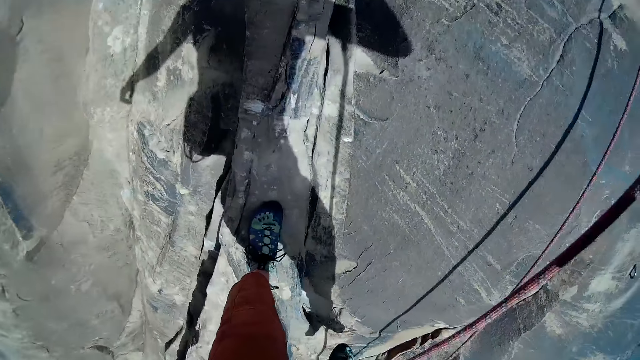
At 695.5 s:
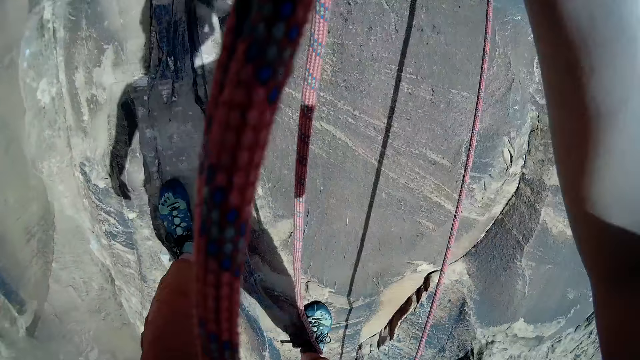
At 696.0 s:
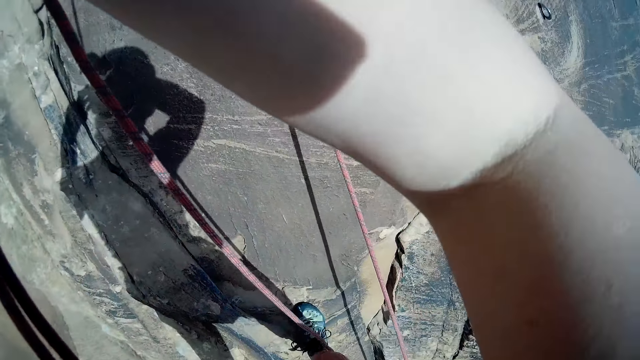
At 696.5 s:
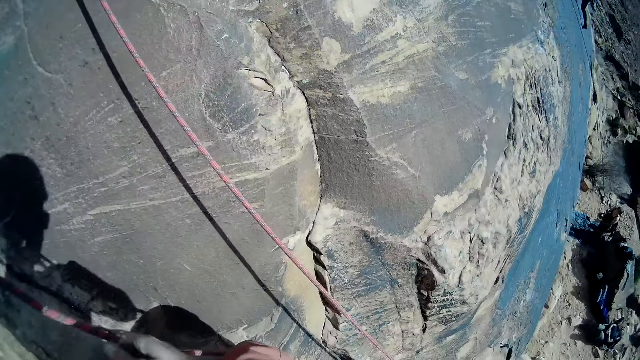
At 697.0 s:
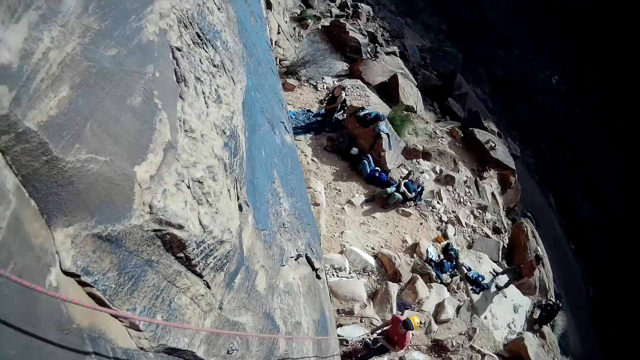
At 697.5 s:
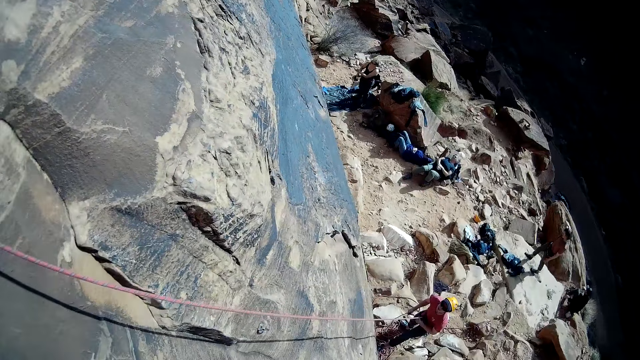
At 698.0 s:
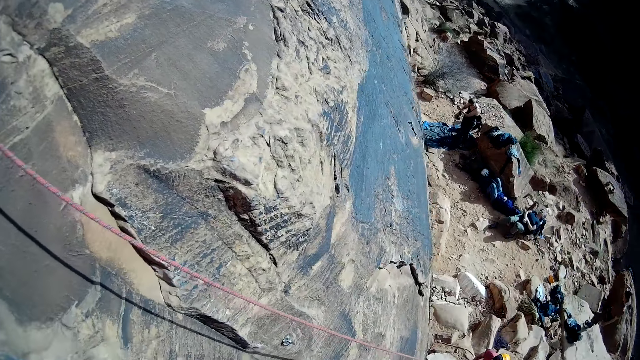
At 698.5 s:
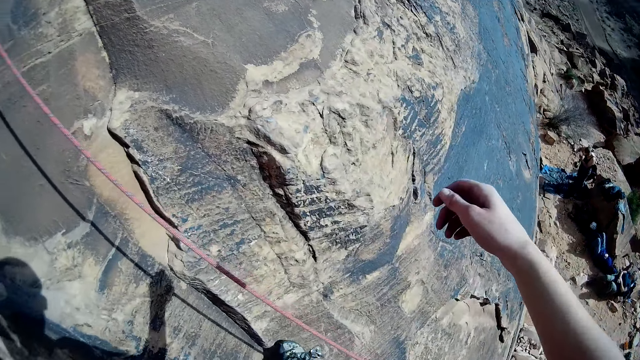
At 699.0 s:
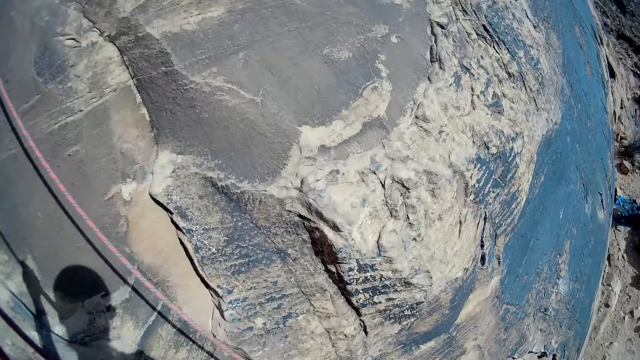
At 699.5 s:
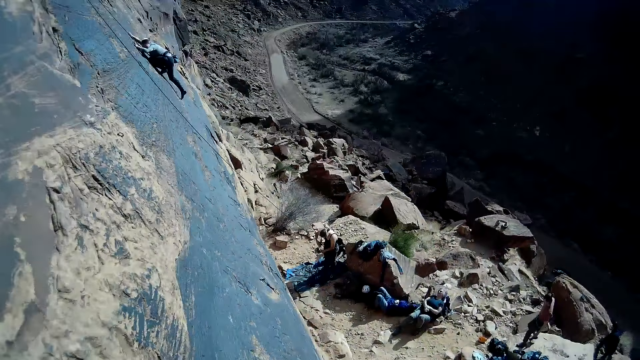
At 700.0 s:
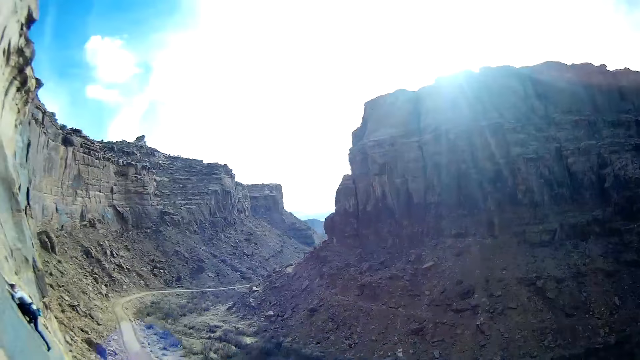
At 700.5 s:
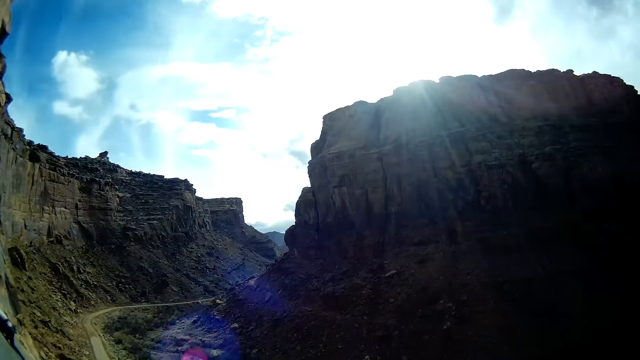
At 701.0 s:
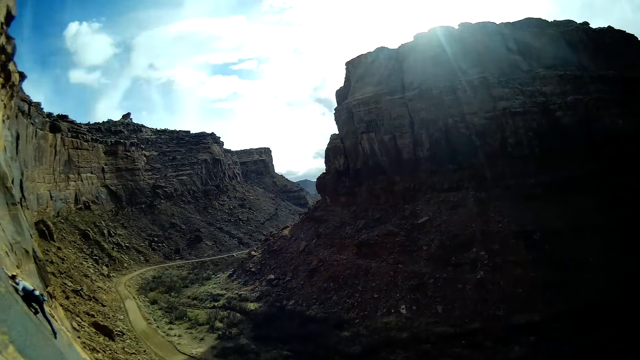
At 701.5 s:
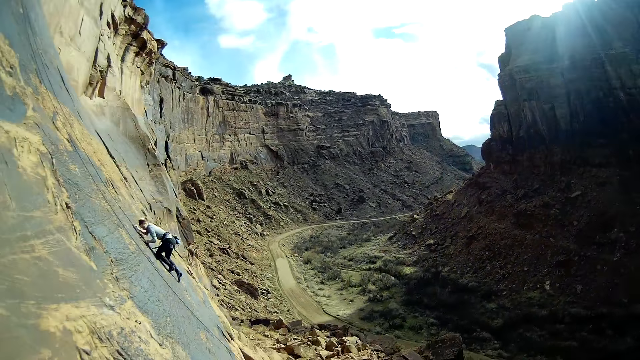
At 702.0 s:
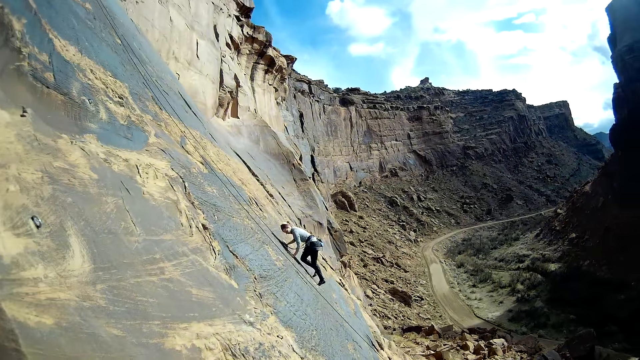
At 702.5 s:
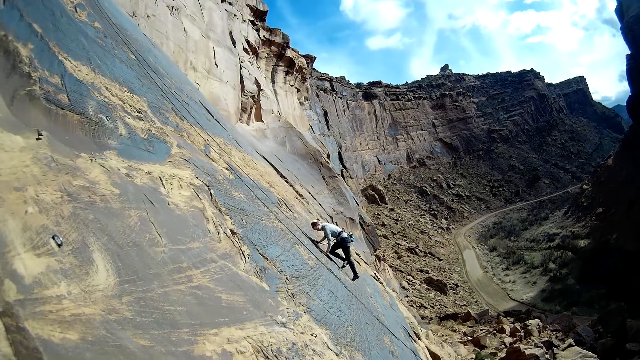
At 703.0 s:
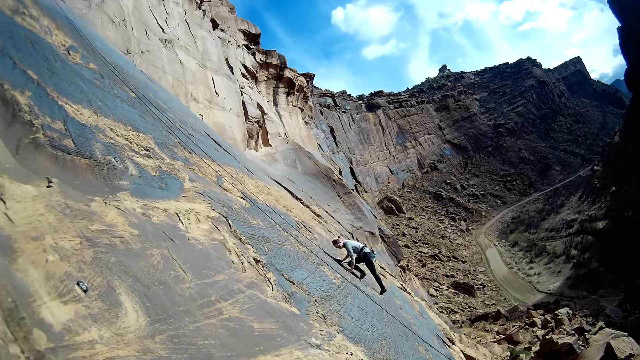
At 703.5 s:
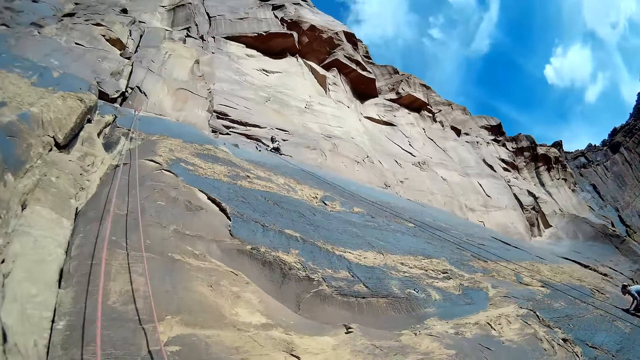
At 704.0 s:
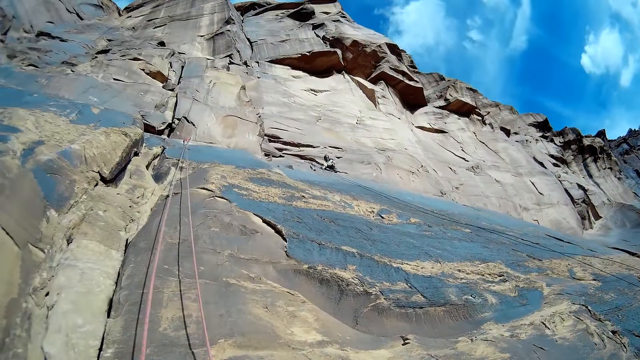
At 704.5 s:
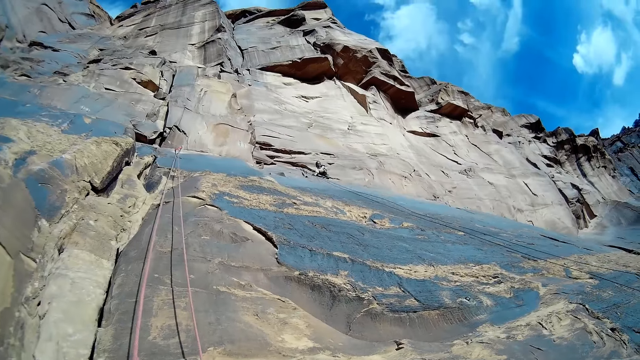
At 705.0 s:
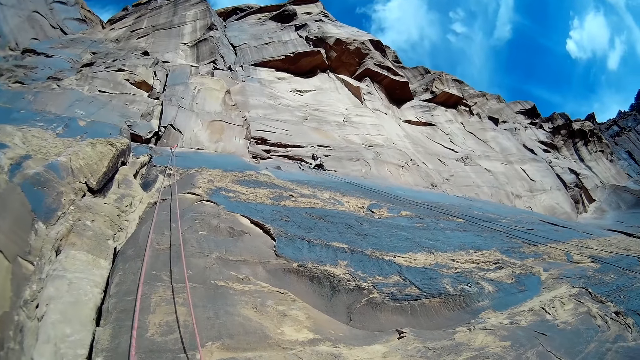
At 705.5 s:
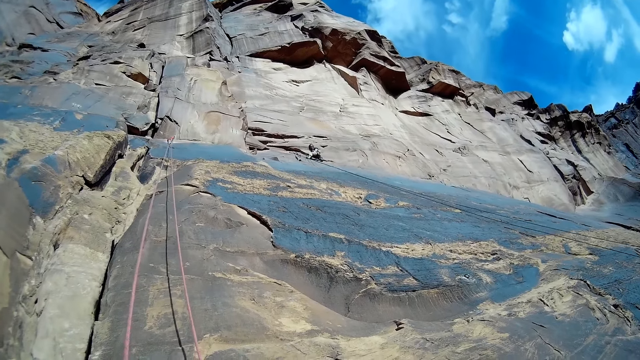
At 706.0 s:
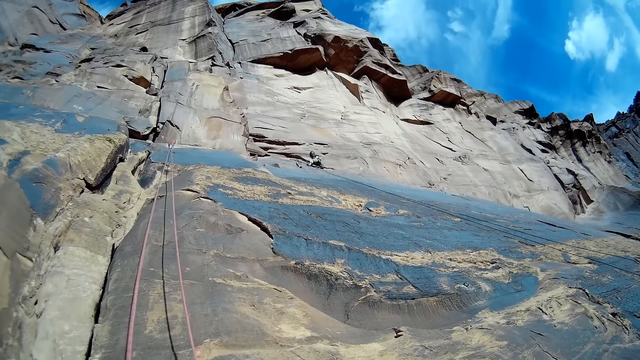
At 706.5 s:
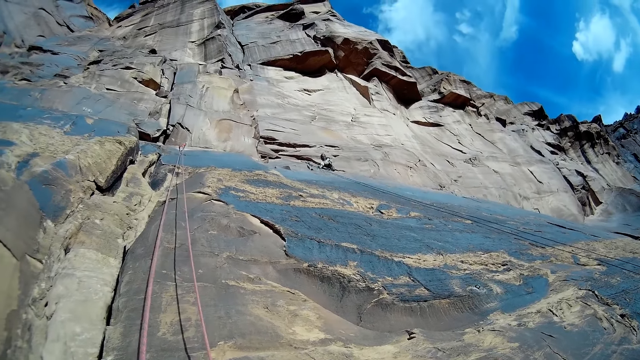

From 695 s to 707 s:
A man looks around. A lady appears. The man moves the hand. Another lady climbs the rock. The man looks around.

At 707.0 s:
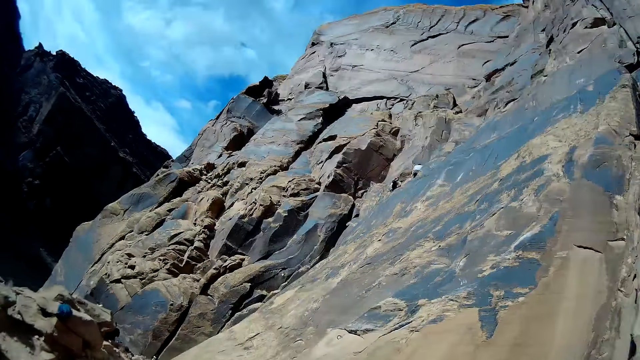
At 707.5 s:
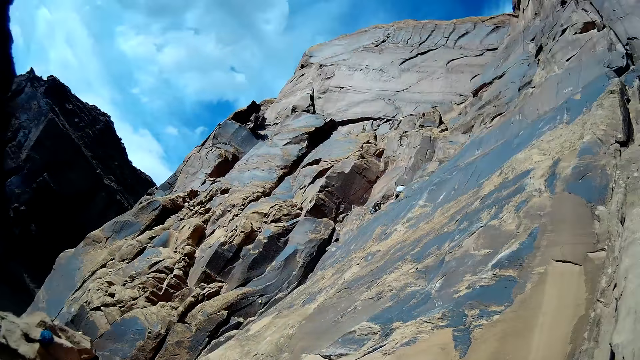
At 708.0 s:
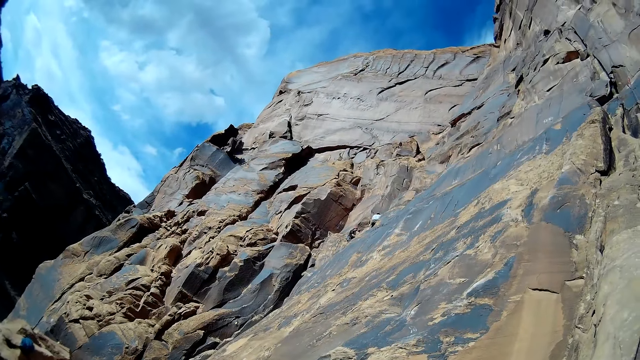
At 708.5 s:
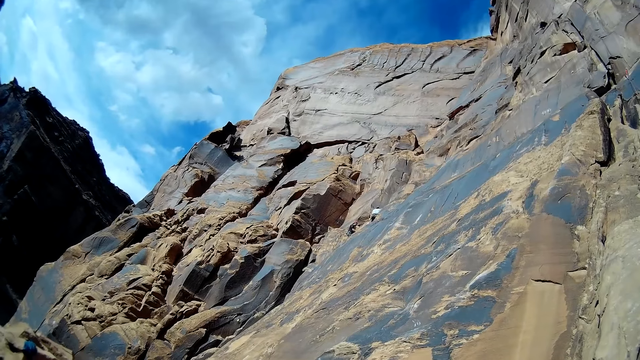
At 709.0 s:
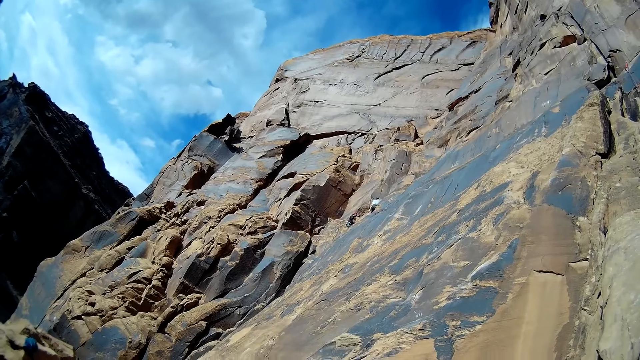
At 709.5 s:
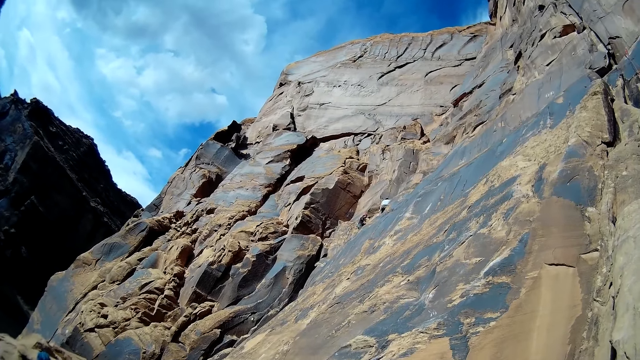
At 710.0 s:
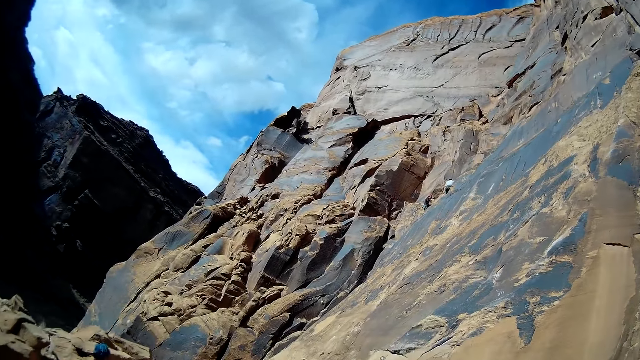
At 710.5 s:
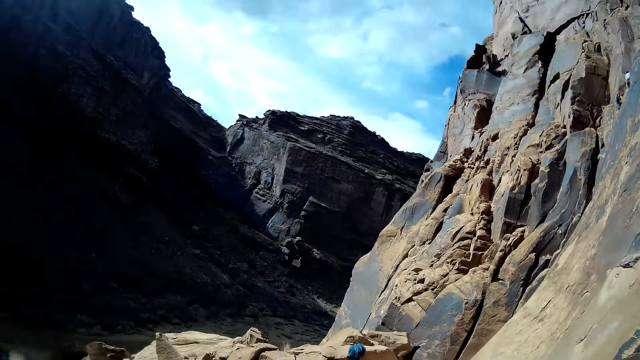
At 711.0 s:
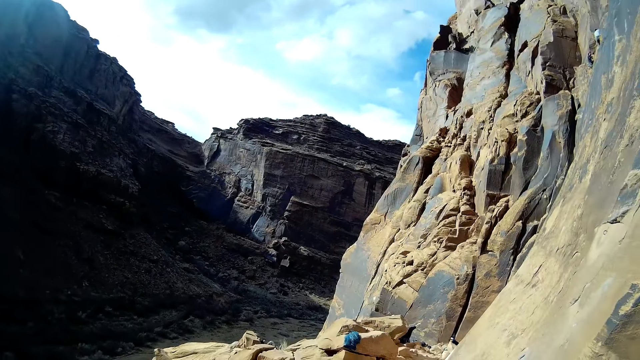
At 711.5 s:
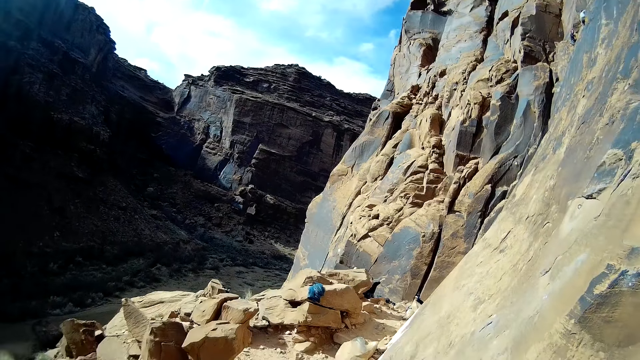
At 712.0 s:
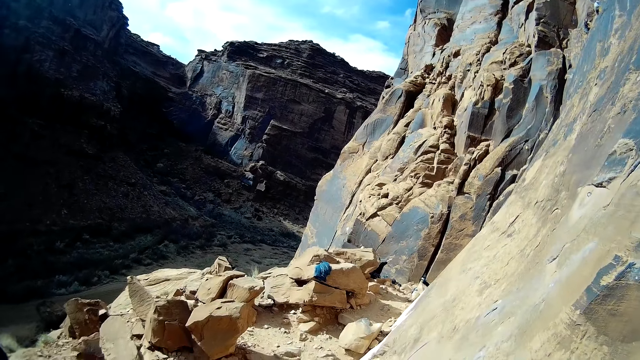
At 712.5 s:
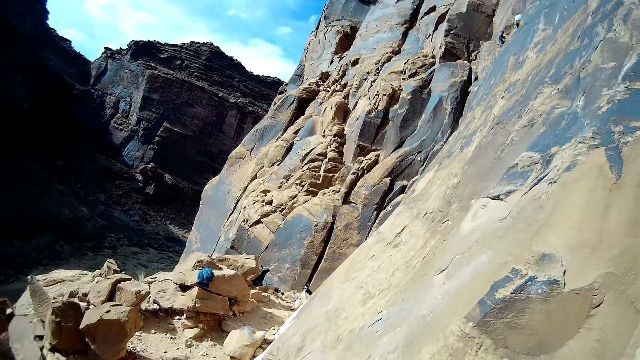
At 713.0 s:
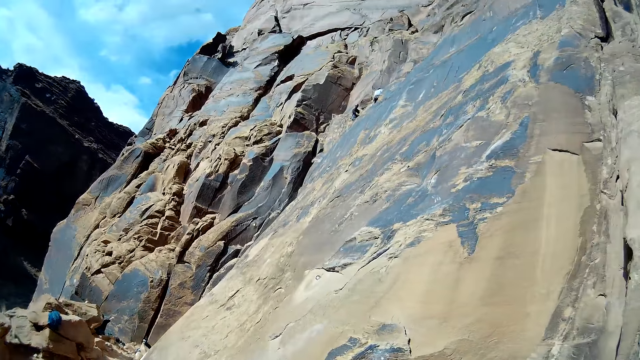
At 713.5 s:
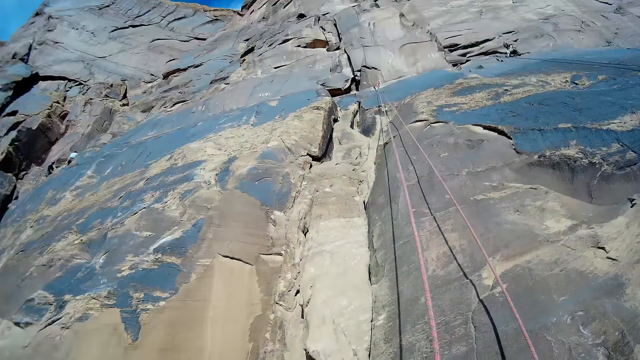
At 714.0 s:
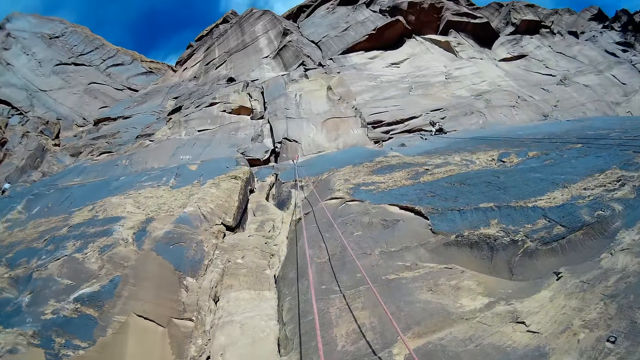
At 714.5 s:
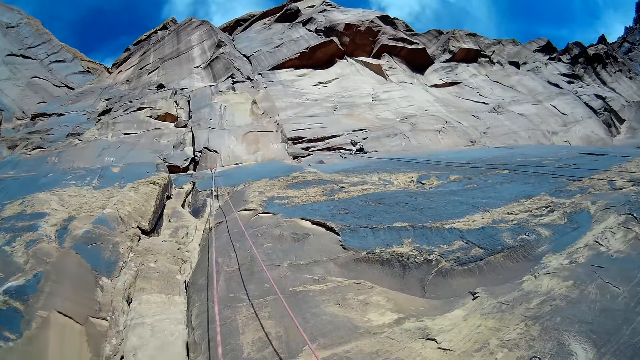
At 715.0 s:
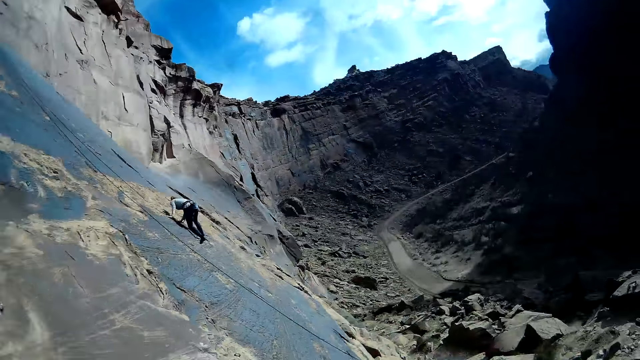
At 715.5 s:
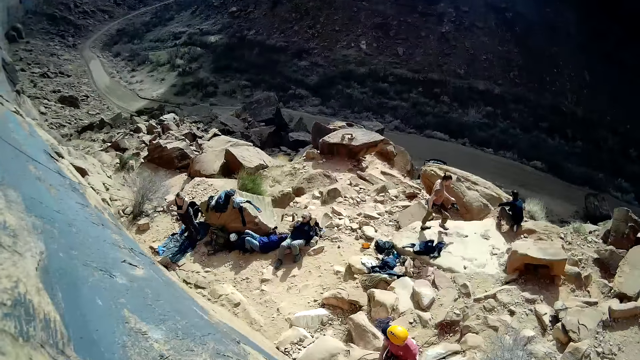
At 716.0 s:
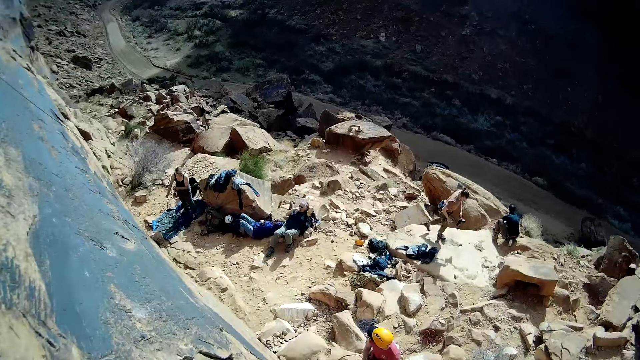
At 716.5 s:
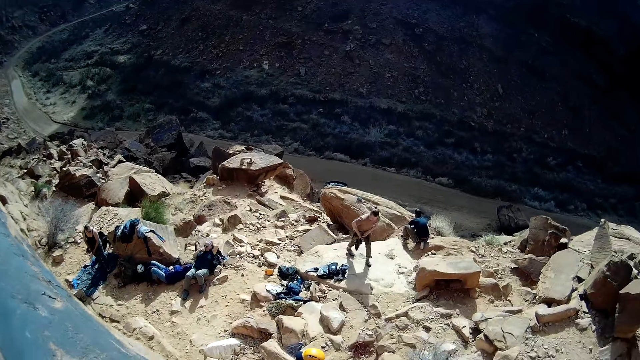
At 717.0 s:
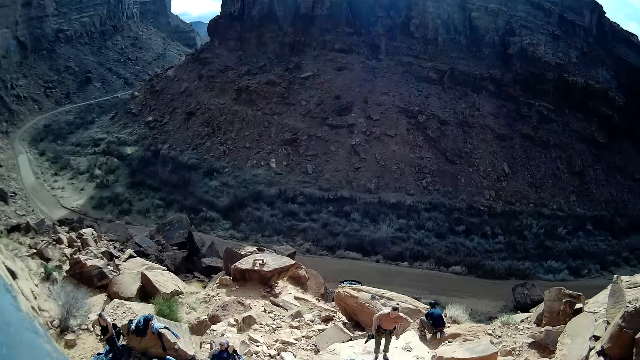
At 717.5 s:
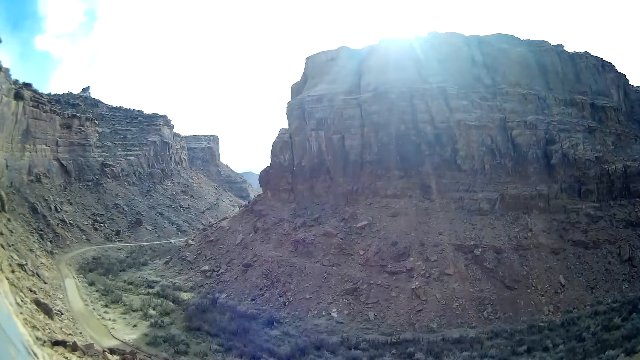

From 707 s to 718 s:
A man walks around.
